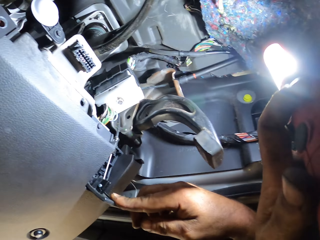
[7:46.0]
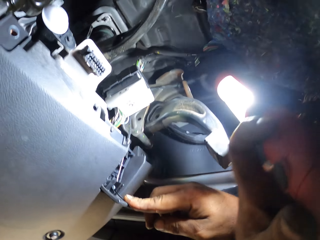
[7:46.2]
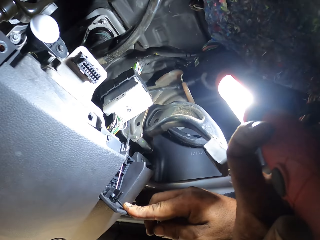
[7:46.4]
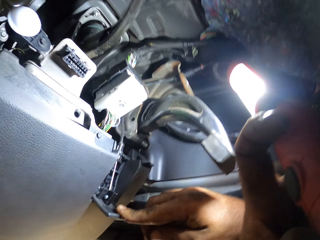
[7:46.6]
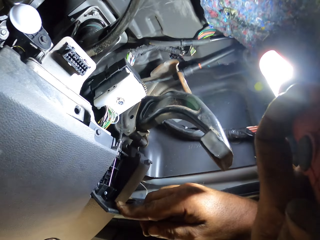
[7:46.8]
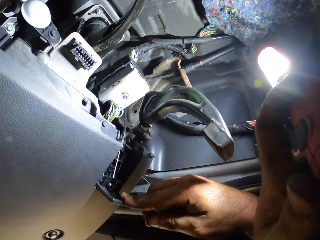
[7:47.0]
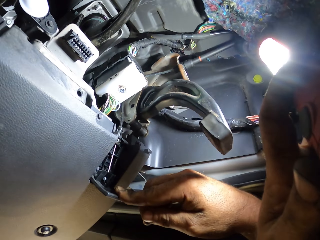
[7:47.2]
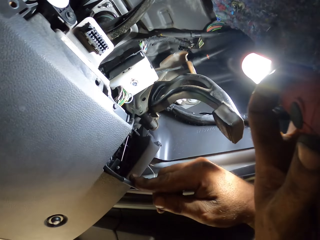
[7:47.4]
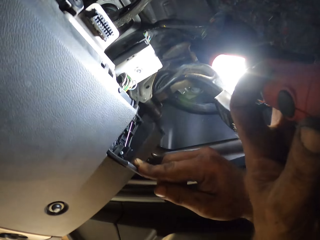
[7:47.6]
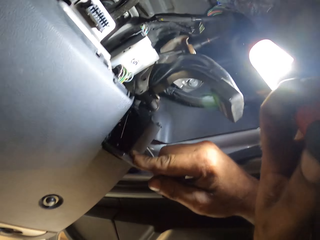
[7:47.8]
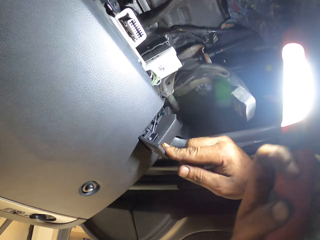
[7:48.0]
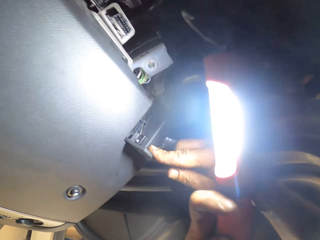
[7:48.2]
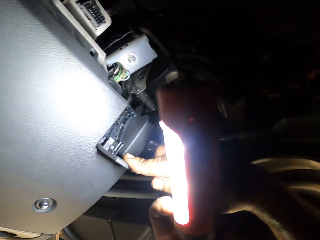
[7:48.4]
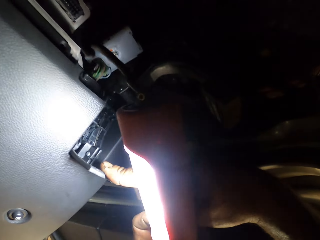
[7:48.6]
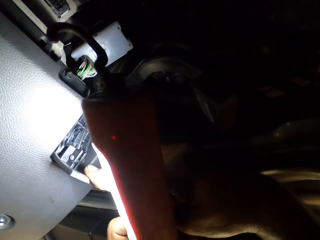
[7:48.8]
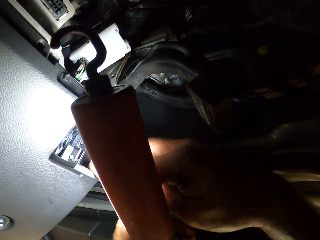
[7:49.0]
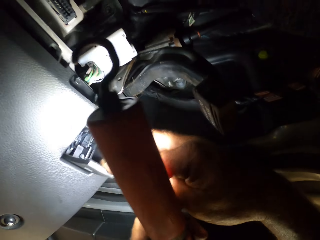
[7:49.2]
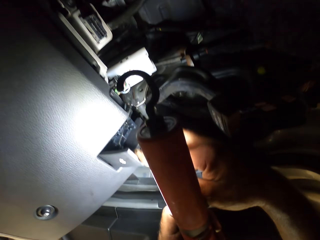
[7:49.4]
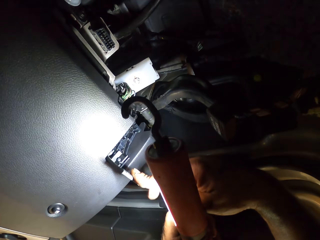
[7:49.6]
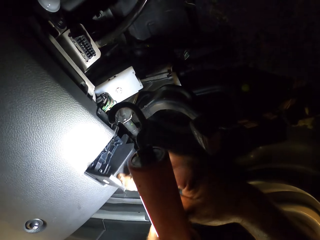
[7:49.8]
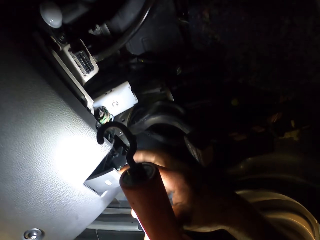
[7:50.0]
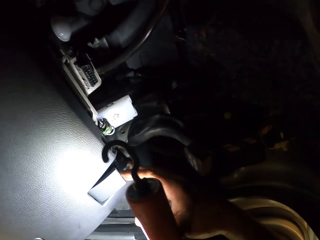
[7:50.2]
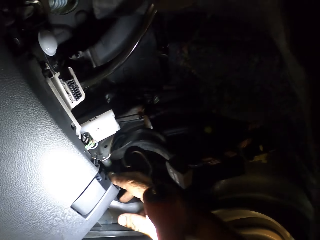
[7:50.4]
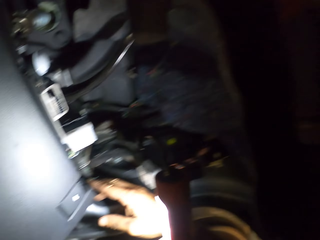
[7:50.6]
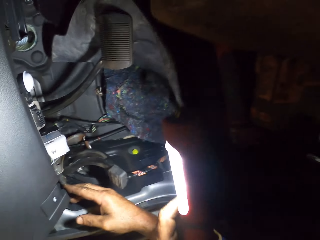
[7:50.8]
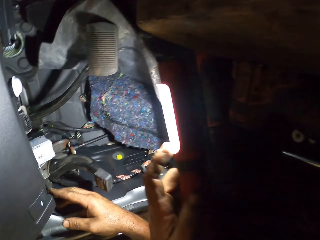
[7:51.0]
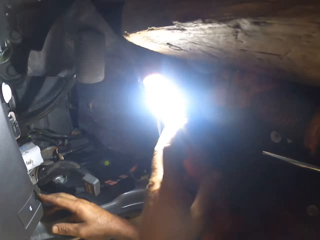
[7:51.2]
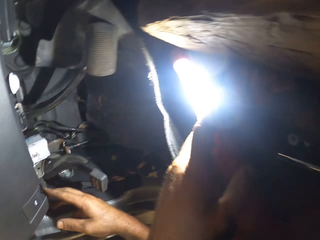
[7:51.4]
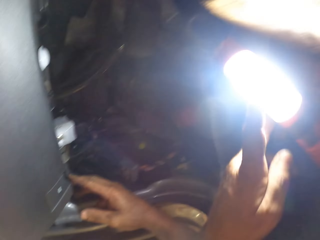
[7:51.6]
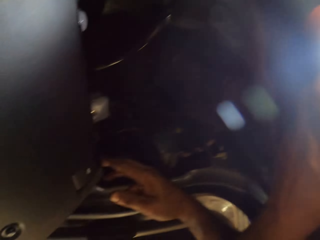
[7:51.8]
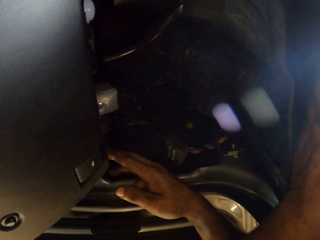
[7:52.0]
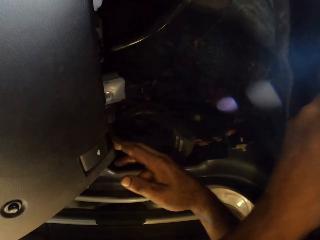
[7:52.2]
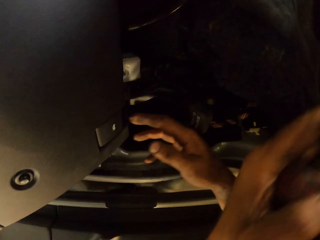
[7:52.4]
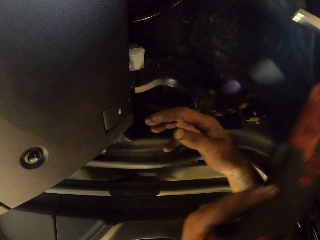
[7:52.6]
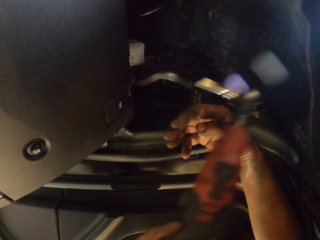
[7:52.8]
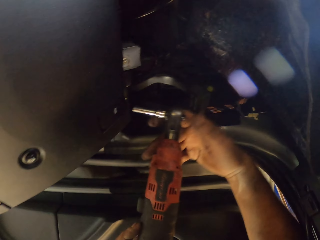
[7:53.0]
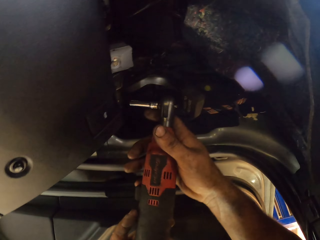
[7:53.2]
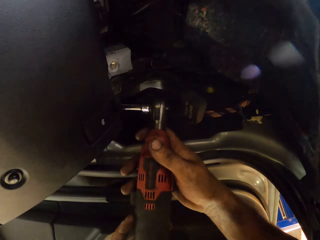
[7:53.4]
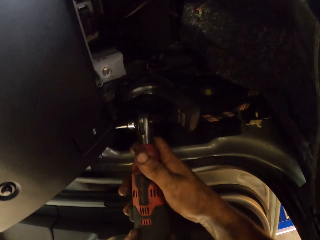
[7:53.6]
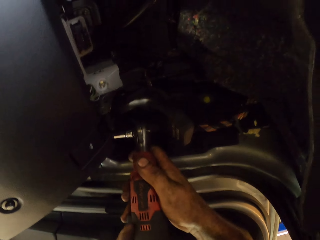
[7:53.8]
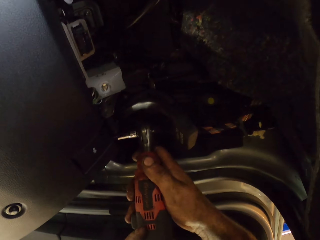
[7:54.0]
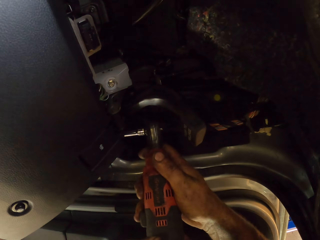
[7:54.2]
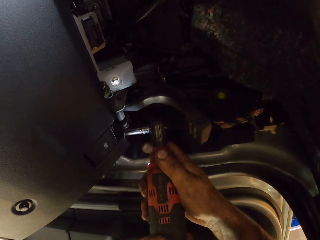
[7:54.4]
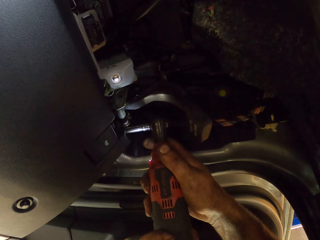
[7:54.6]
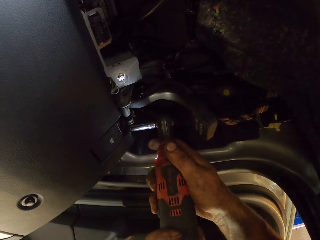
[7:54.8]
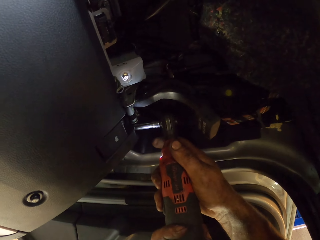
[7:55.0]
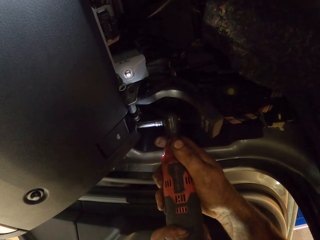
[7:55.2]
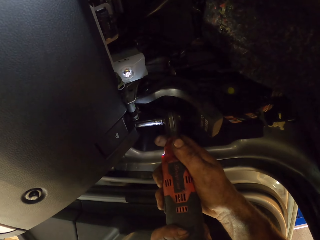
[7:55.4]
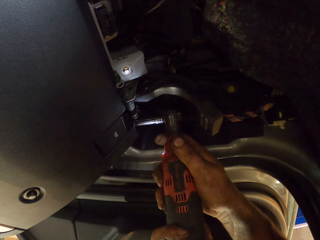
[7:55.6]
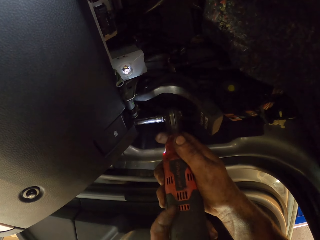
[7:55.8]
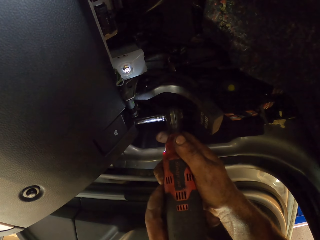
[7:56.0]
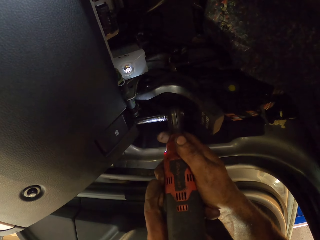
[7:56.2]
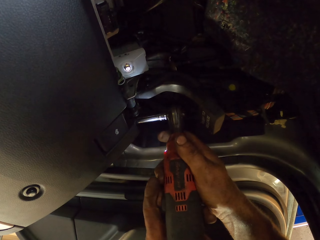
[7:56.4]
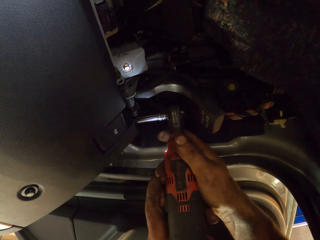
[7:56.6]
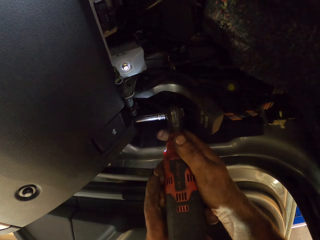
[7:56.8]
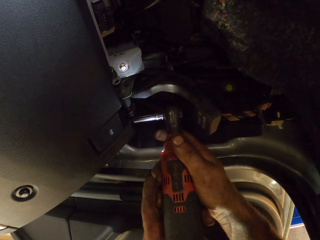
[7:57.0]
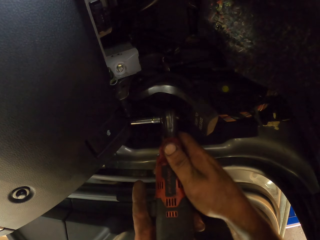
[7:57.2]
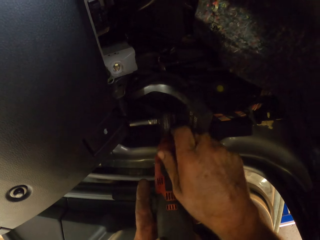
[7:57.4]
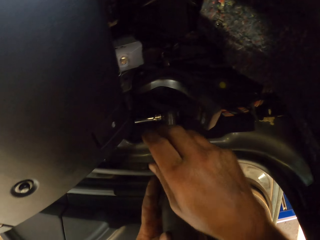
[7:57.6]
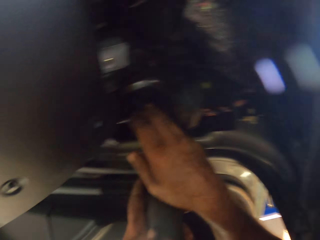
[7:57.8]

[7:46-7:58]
The camera wearer looks under the dashboard. They put down the torch. They pick up the bolt opener gun. They hold the impact wrench. They remove the screw under the dashboard.

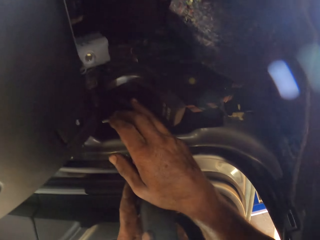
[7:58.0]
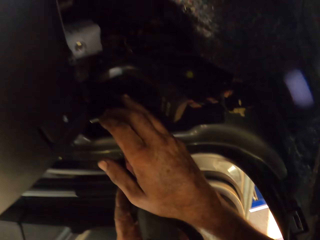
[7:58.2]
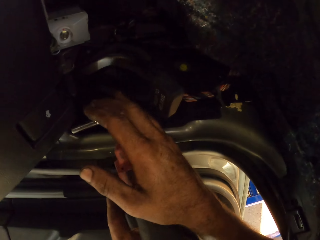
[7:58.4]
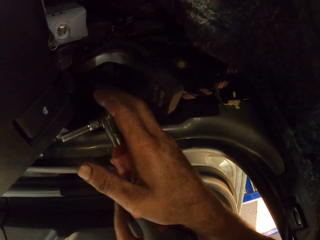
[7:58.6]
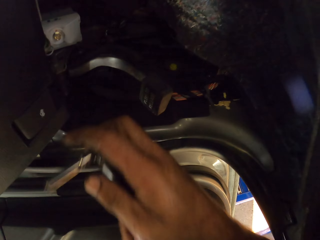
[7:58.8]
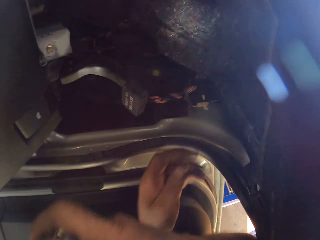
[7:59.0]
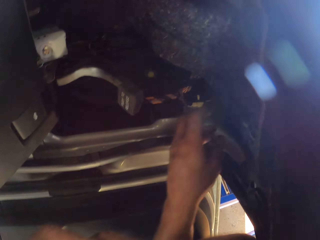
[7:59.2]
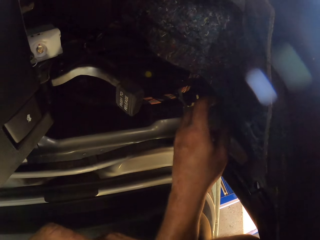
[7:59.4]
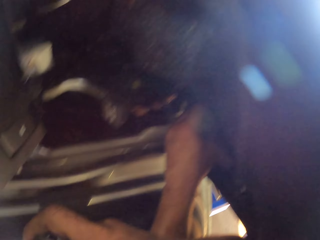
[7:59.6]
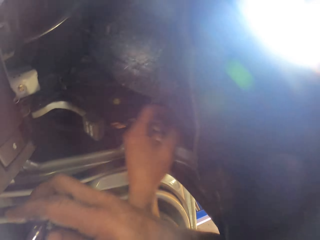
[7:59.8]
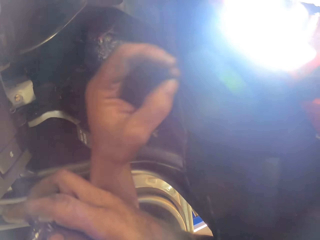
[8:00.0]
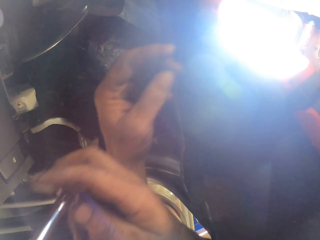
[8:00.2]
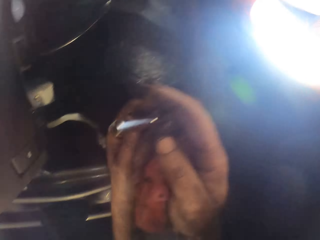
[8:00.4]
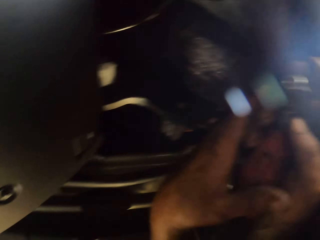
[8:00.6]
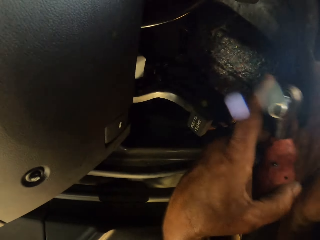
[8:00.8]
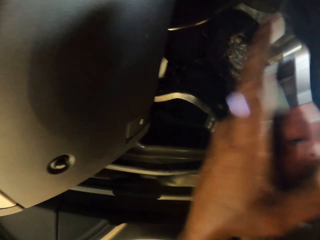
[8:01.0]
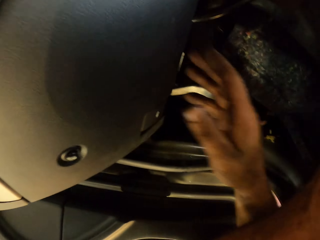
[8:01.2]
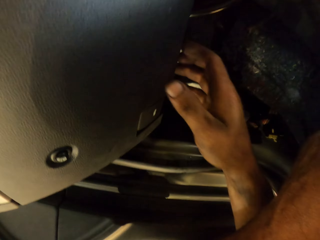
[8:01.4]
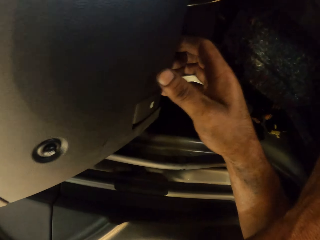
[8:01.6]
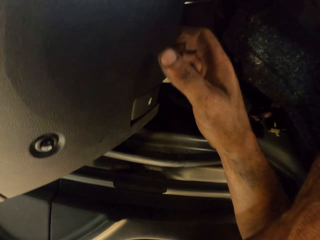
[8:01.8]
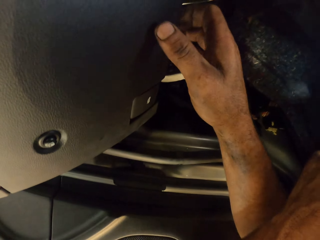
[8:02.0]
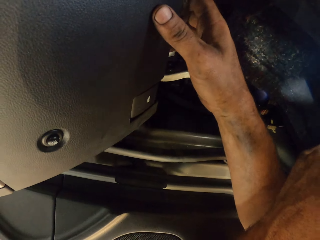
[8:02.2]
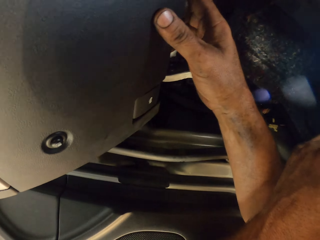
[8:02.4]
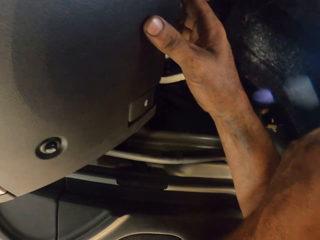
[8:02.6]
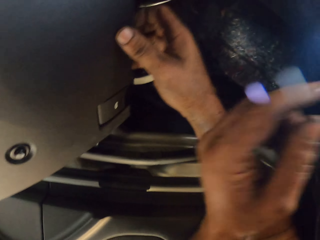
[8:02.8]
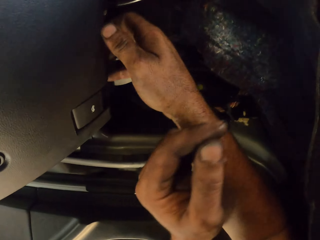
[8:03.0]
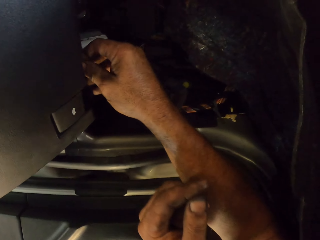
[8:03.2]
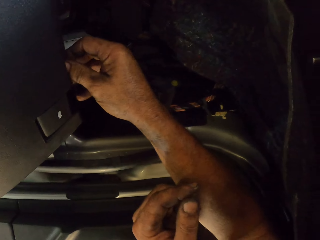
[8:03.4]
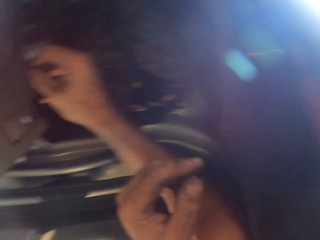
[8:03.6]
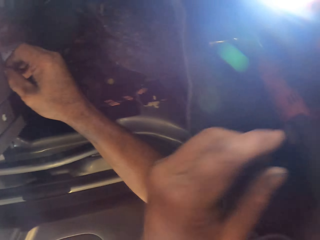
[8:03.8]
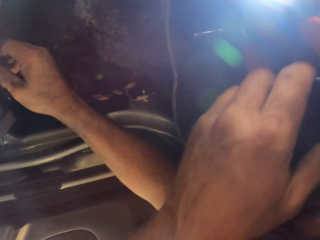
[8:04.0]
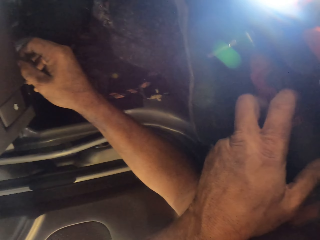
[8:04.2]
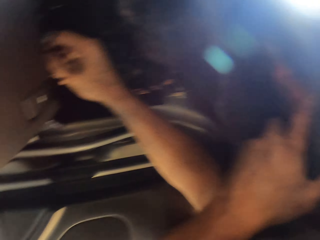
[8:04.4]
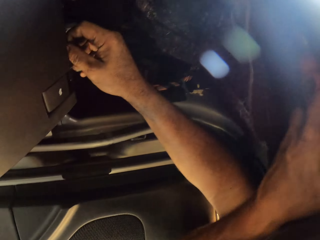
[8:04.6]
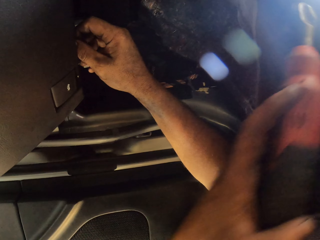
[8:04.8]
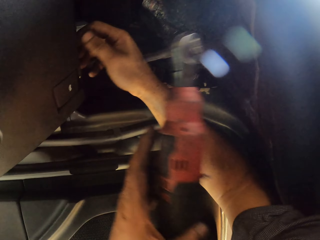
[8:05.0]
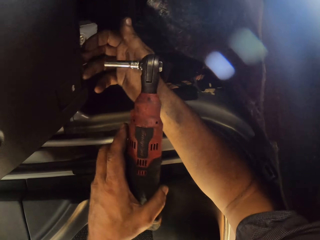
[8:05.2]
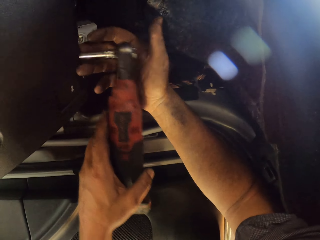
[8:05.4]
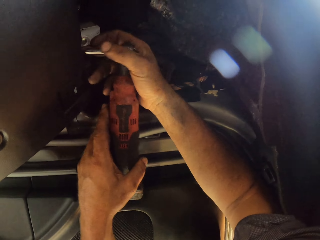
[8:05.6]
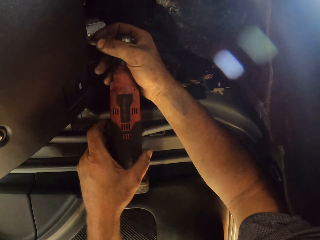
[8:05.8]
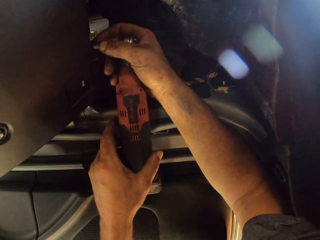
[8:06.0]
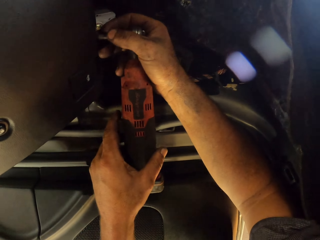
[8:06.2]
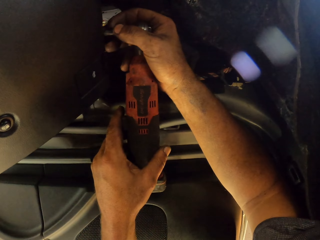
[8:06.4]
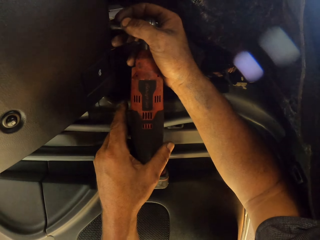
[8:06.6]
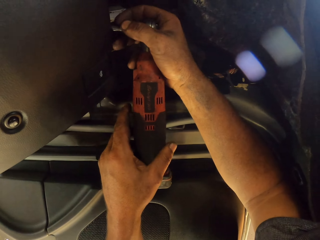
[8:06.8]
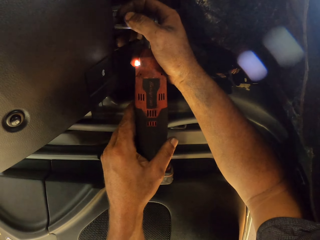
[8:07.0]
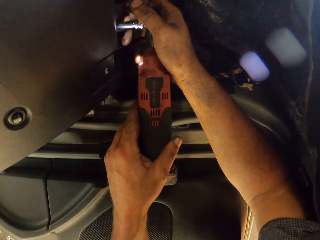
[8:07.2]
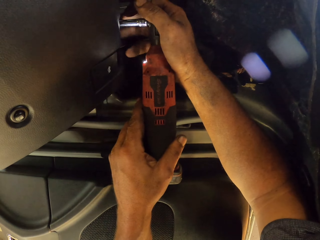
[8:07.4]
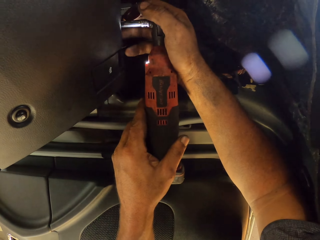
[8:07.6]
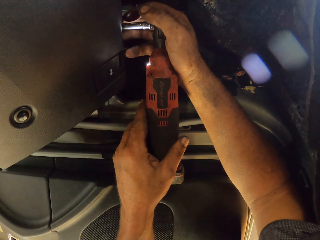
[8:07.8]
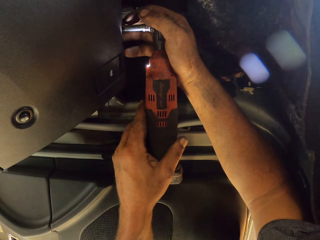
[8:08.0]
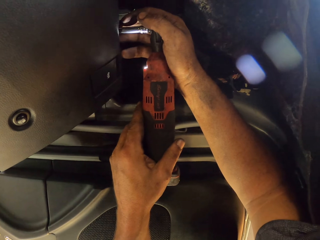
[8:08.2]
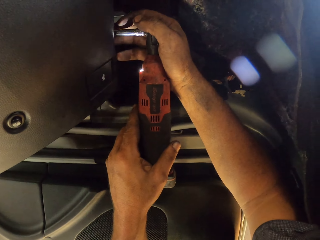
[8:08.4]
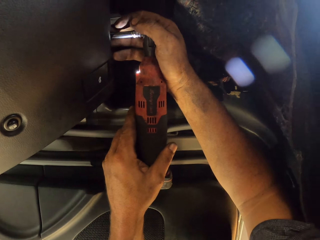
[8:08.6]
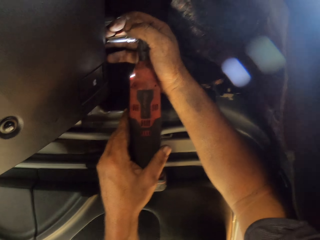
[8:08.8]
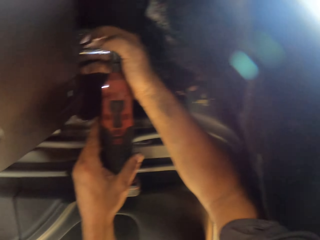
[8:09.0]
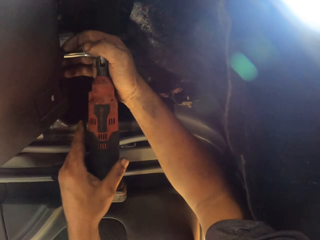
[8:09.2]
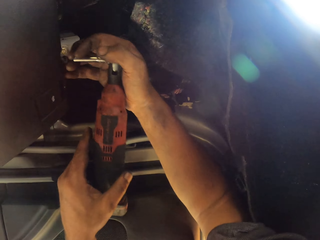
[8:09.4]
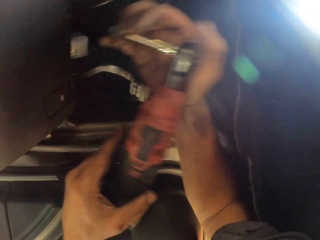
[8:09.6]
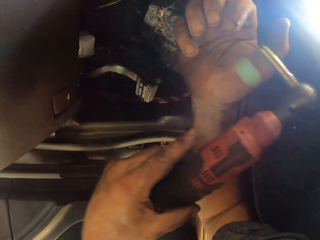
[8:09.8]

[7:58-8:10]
The camera wearer picks up the bolt. They move the screws. They pull the dashboard cover. They hold the impact wrench. They remove the screw under the dashboard.
